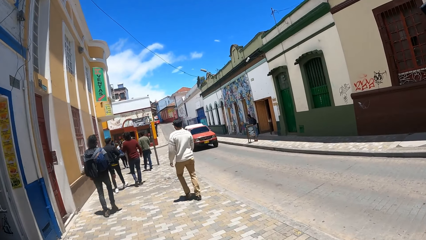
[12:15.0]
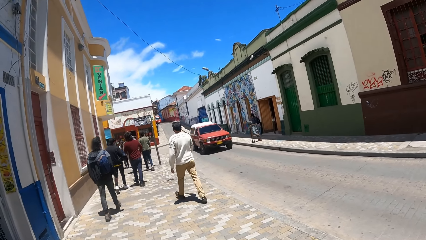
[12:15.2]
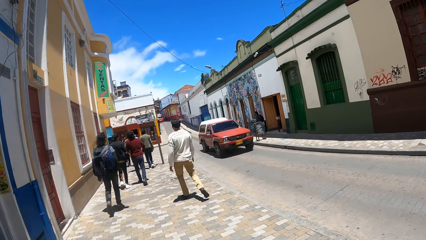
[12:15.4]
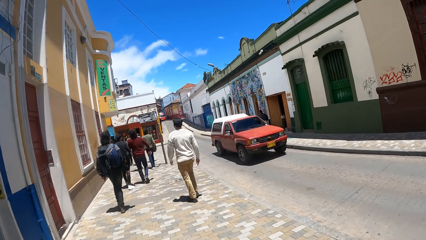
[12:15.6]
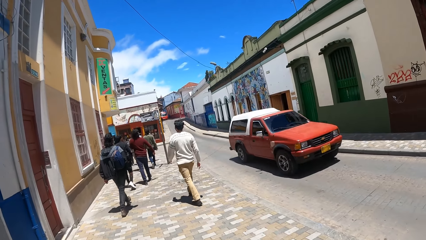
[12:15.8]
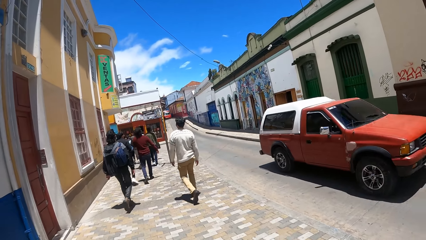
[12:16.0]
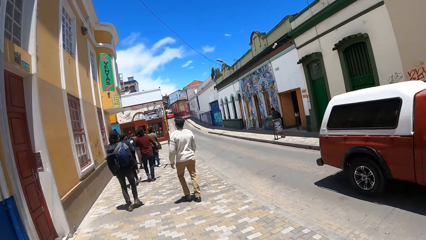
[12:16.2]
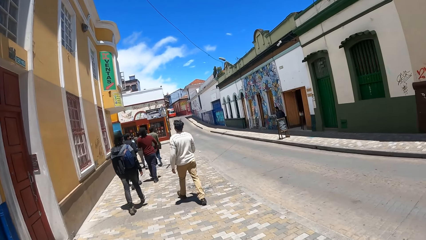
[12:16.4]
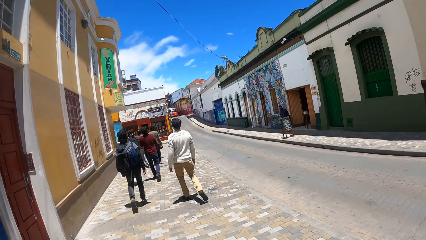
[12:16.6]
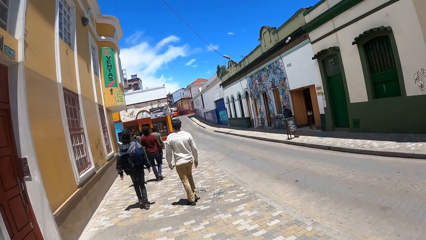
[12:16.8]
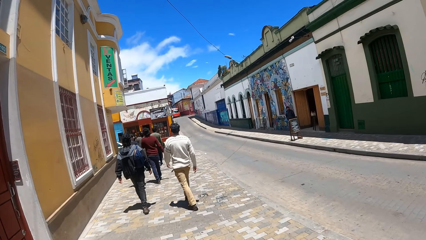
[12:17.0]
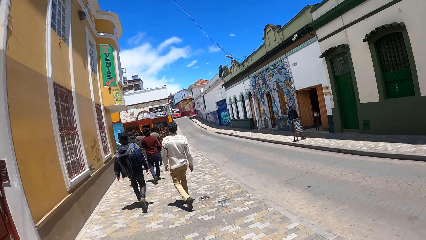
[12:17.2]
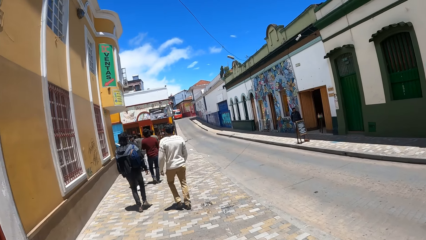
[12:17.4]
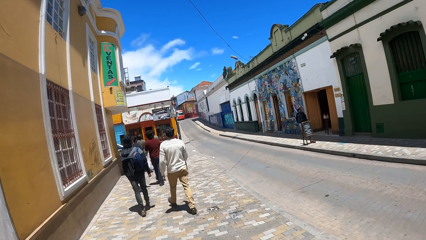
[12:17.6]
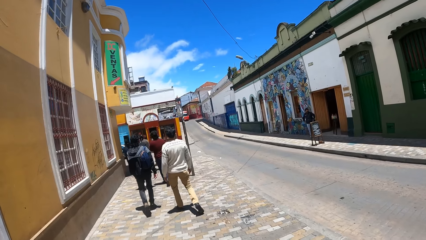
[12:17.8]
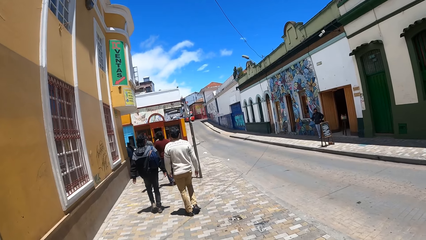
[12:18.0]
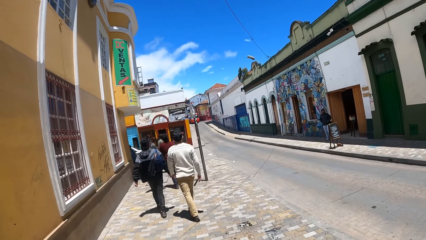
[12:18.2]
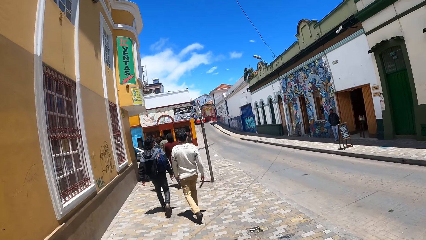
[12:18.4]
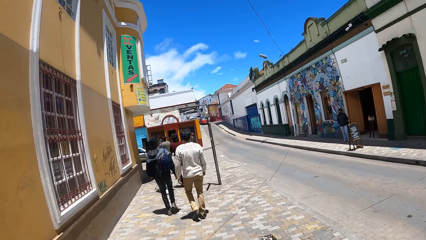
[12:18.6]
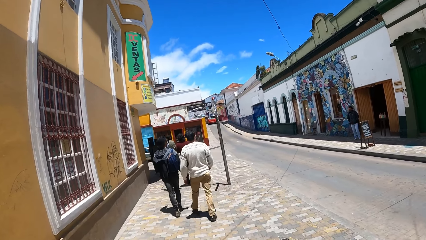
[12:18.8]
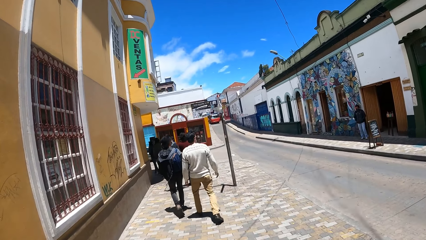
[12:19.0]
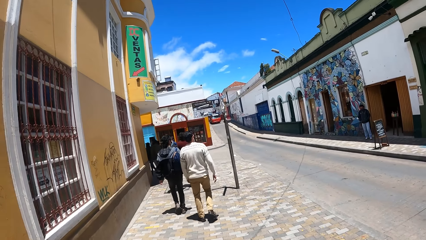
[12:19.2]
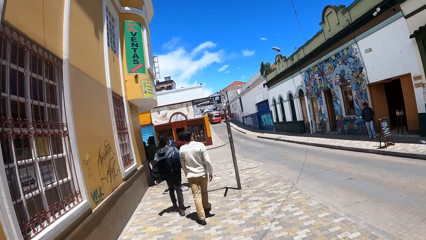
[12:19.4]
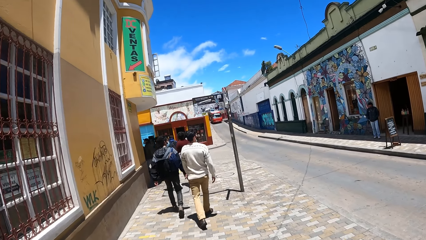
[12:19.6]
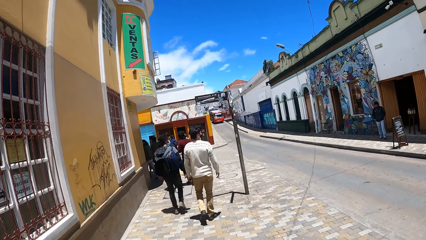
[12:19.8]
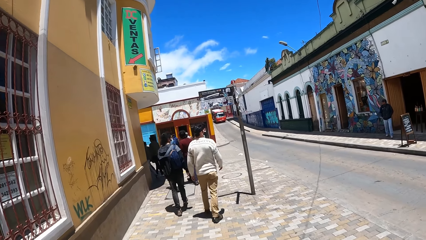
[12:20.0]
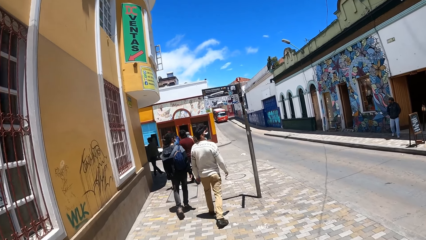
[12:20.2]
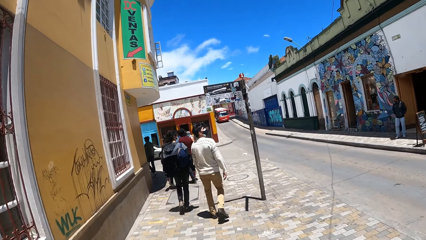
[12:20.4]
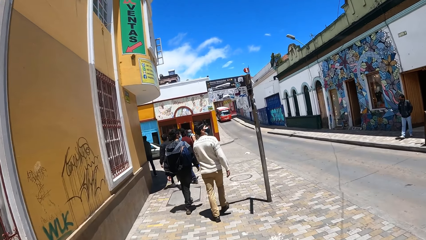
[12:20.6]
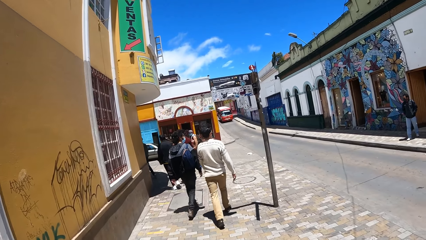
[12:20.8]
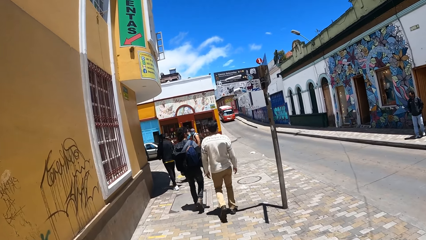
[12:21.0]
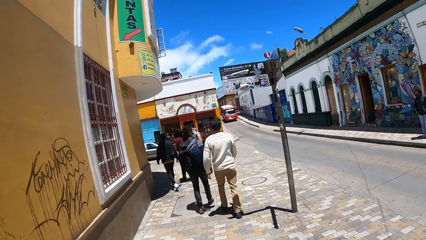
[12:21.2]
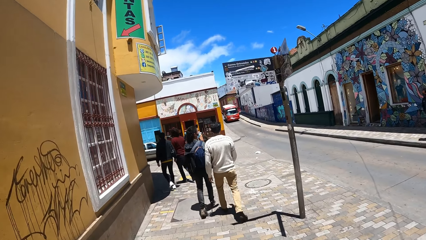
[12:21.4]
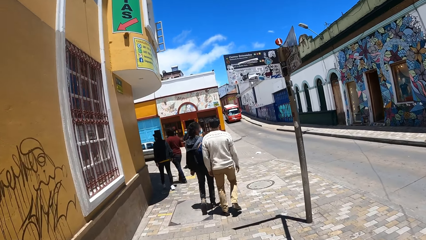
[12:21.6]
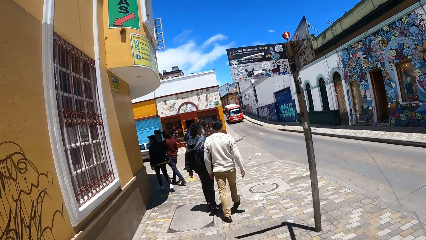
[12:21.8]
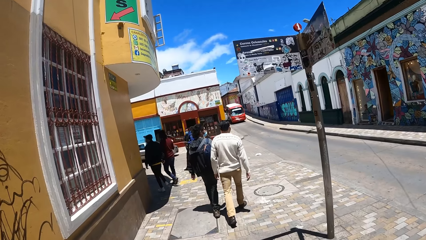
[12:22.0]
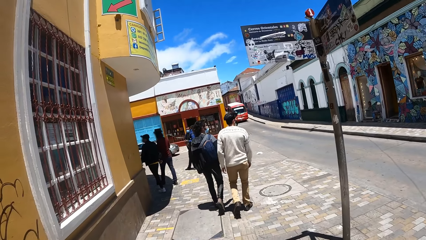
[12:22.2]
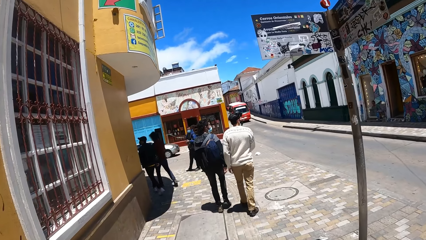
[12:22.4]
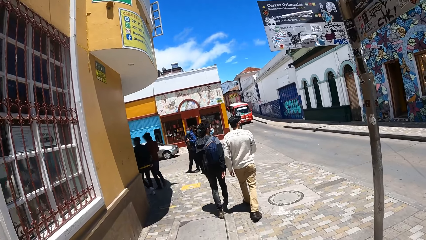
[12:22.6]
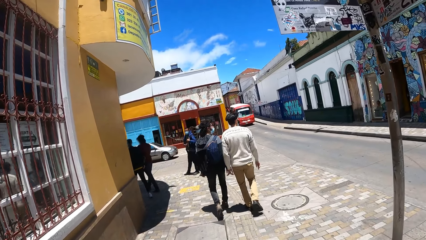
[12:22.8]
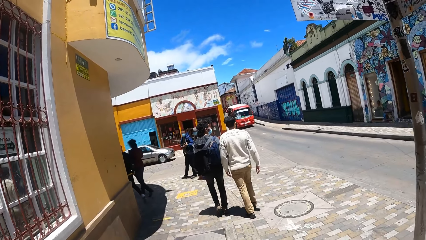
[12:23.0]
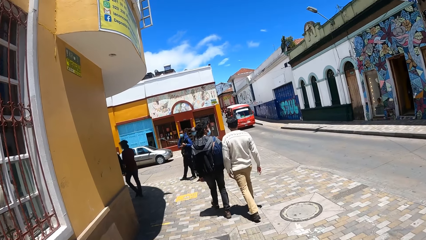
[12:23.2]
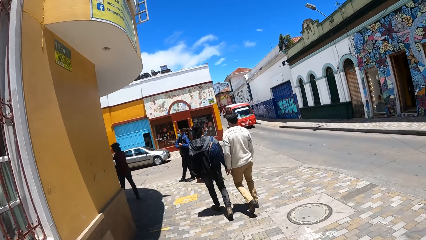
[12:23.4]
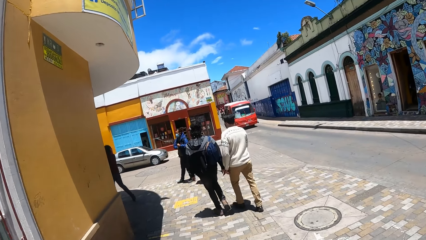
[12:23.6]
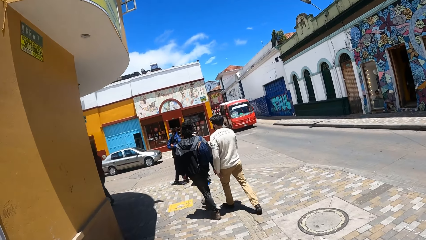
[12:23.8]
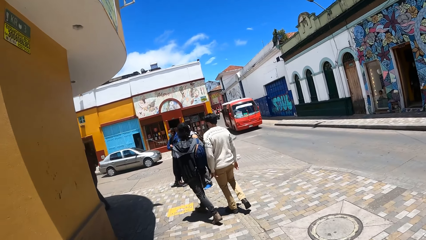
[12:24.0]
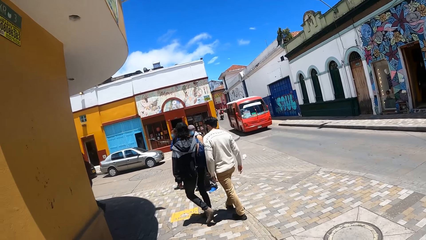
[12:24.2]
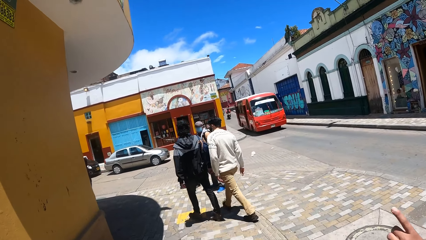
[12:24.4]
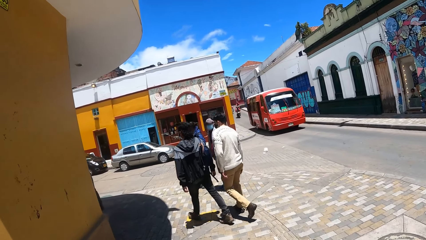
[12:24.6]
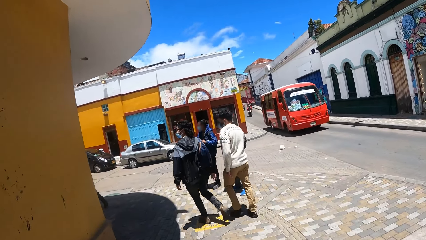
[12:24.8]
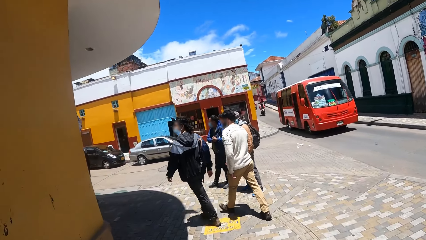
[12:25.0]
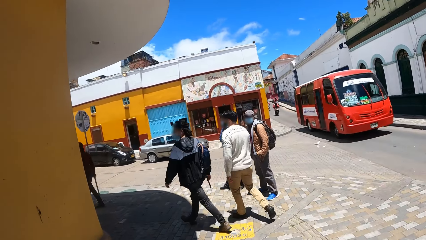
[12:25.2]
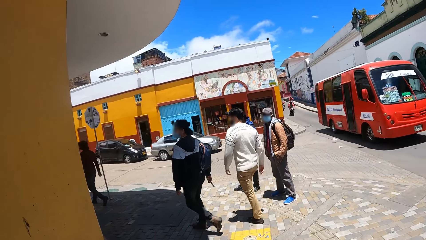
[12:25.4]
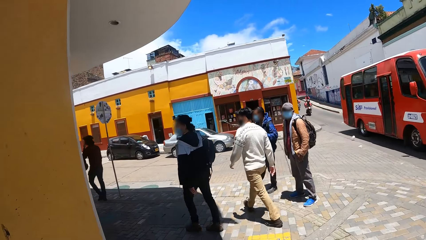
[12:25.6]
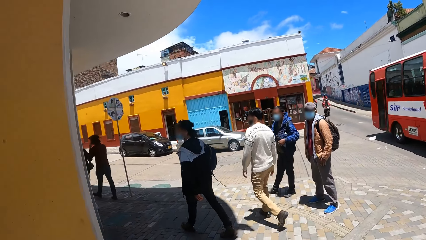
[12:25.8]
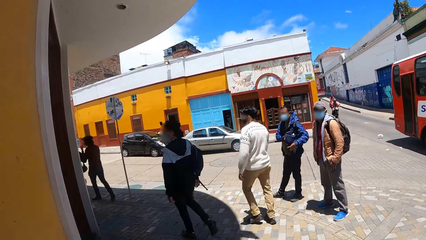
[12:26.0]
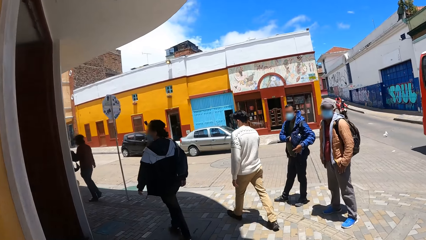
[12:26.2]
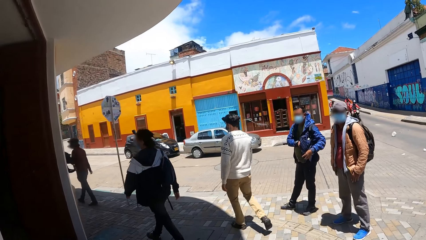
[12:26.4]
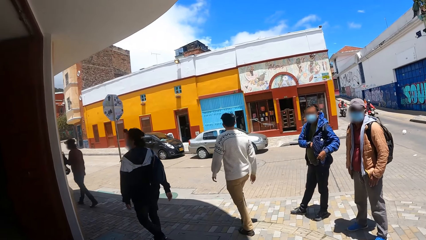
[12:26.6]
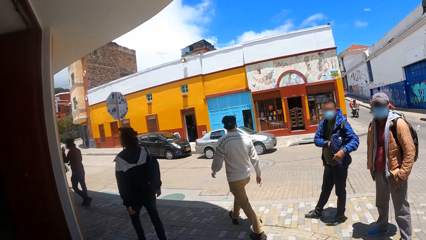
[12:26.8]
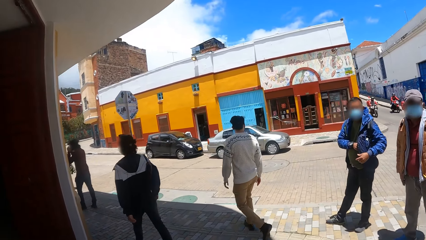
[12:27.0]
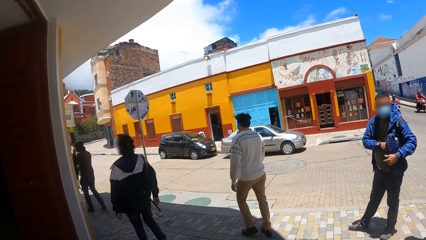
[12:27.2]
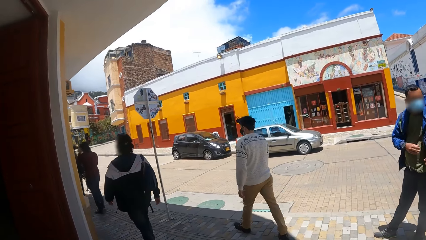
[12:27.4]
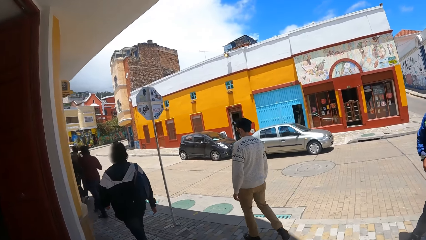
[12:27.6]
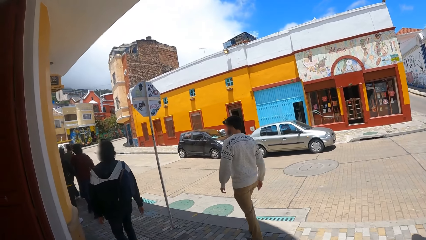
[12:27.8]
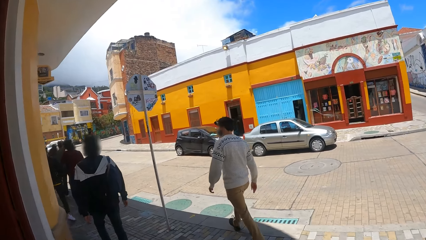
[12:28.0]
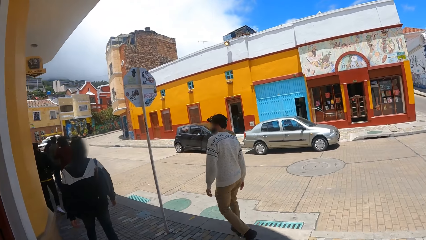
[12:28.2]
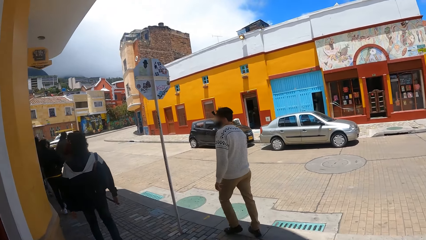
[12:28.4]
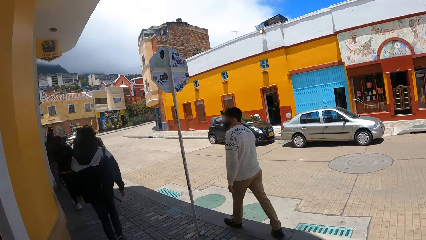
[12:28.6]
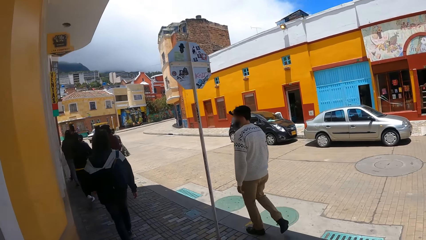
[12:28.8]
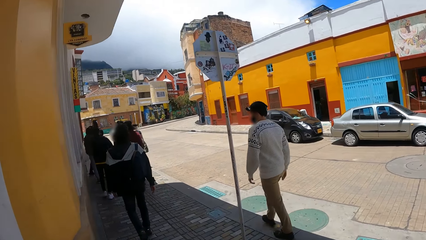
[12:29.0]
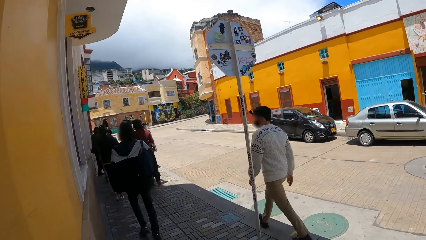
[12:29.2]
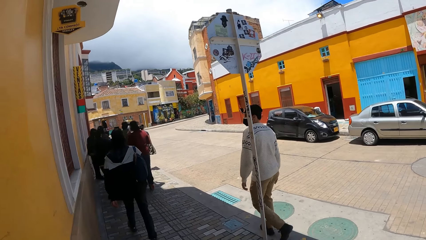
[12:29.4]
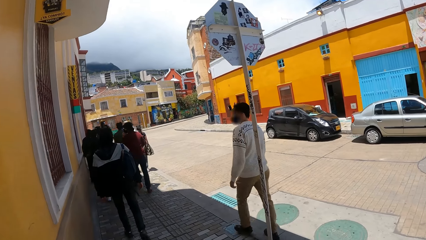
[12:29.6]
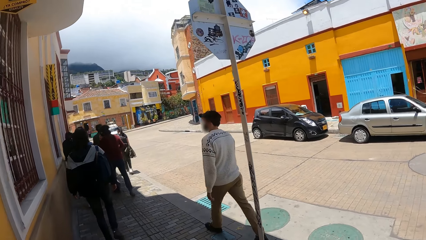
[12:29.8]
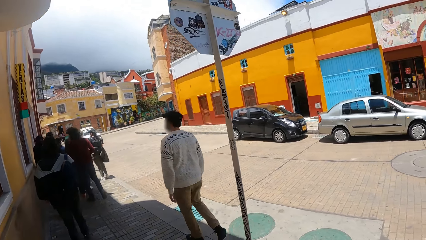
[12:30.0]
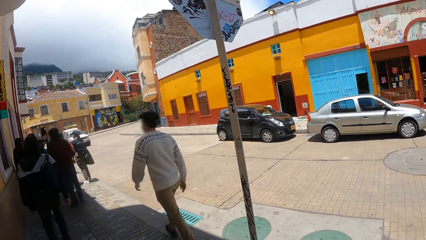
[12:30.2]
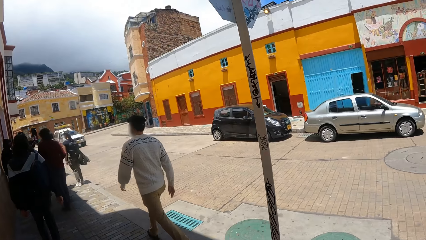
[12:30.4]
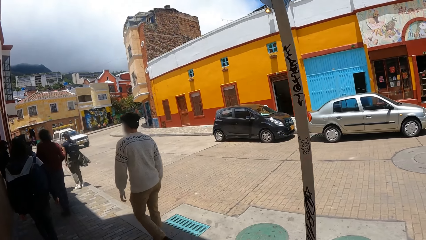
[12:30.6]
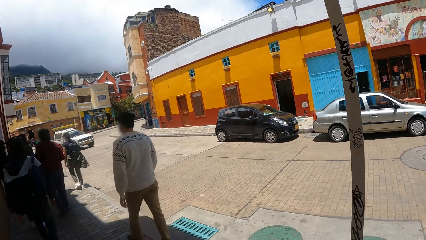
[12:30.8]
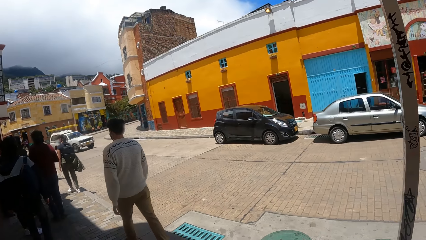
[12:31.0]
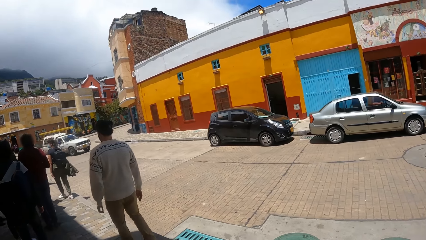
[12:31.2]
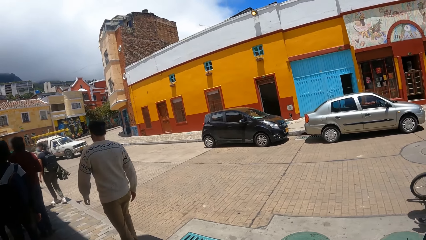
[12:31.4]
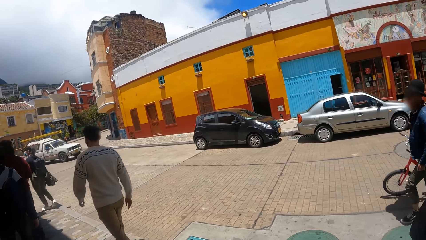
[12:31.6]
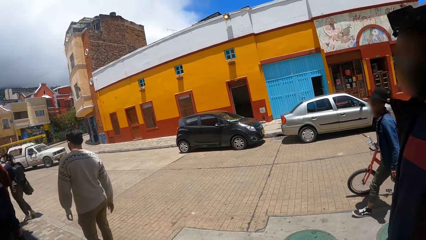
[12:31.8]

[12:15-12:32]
The camera wearer walks on the pavement. They walk on the pavement again. They turn around. They walk on the pavement. They walk on the pavement again.
